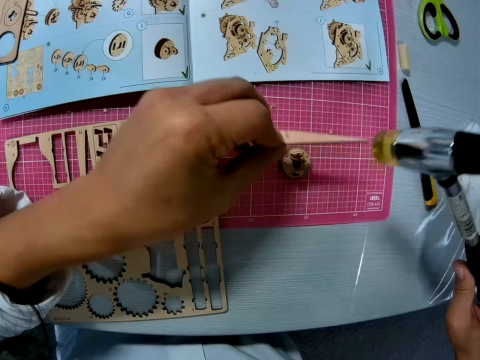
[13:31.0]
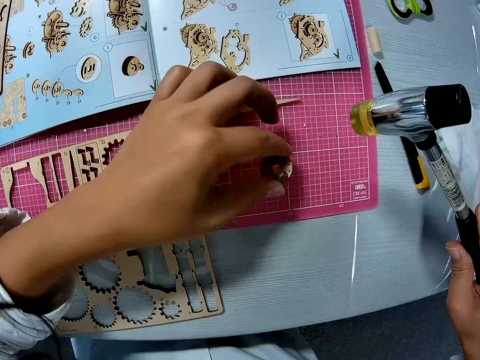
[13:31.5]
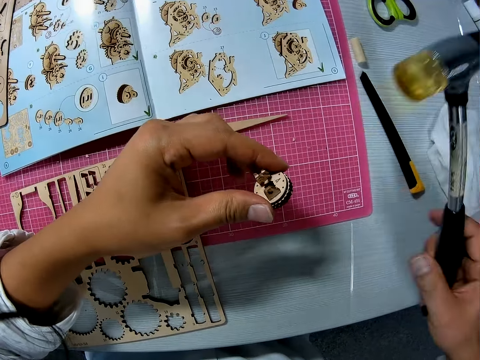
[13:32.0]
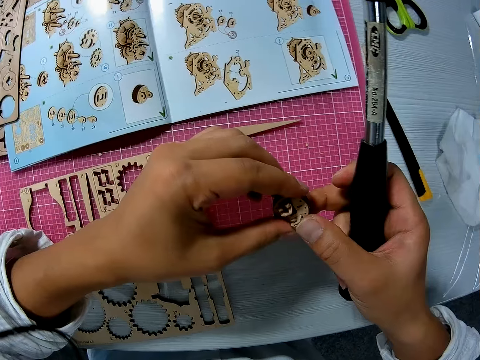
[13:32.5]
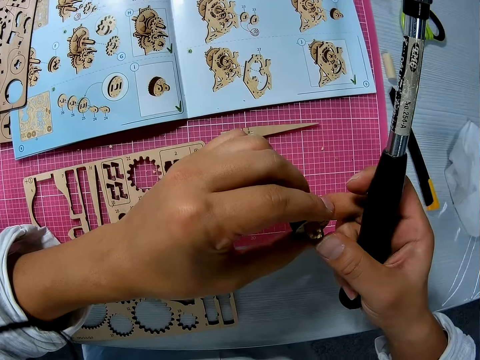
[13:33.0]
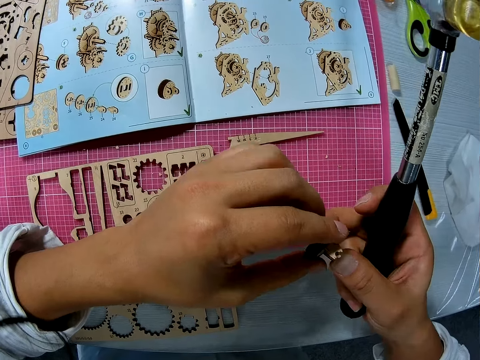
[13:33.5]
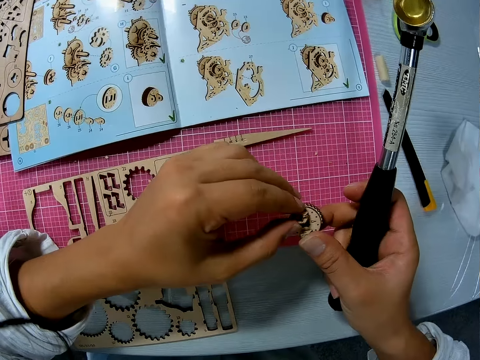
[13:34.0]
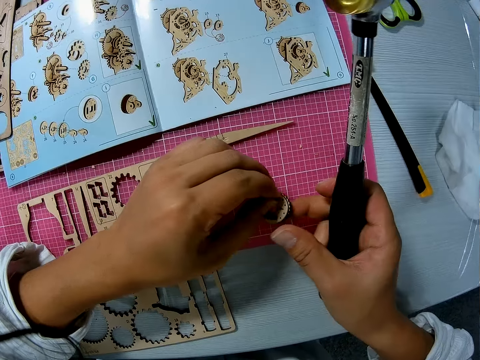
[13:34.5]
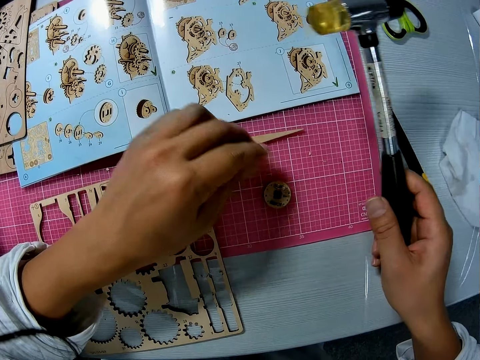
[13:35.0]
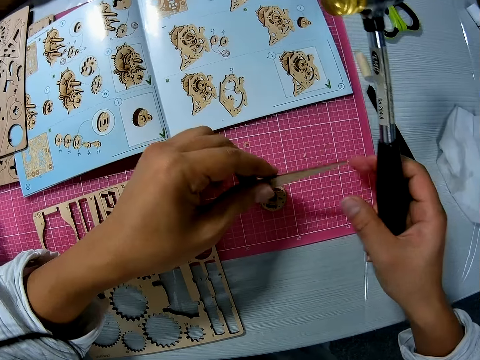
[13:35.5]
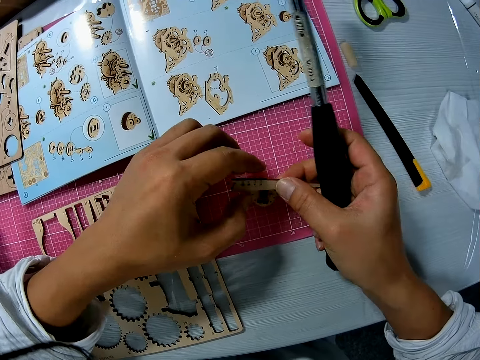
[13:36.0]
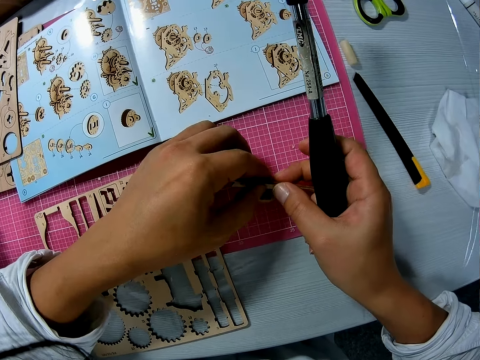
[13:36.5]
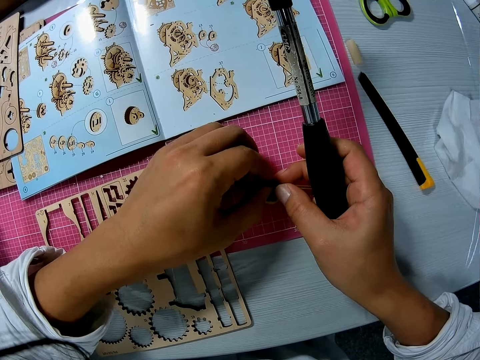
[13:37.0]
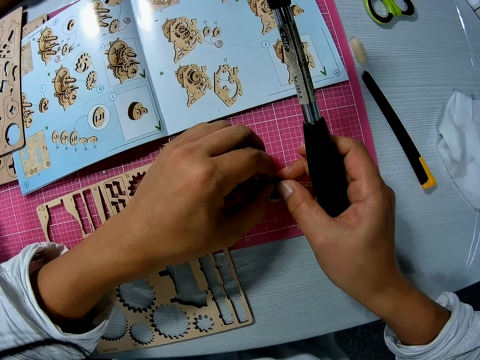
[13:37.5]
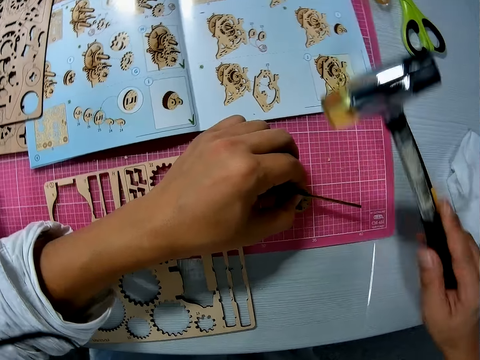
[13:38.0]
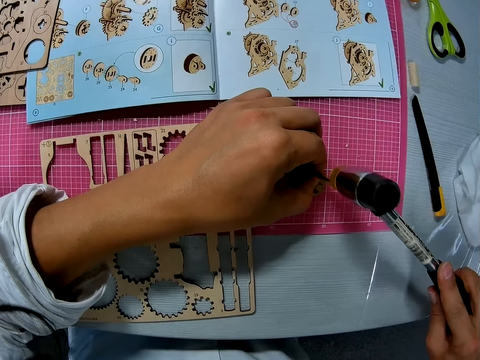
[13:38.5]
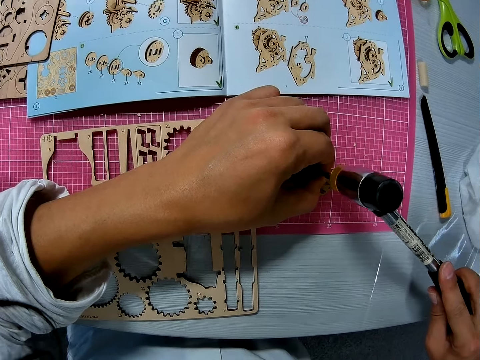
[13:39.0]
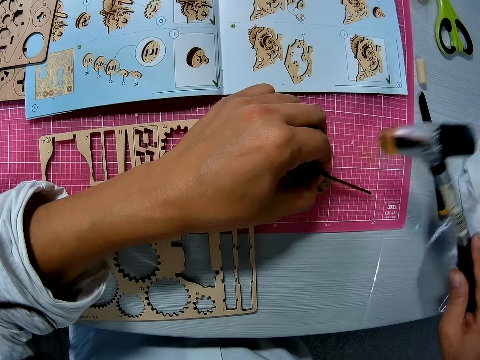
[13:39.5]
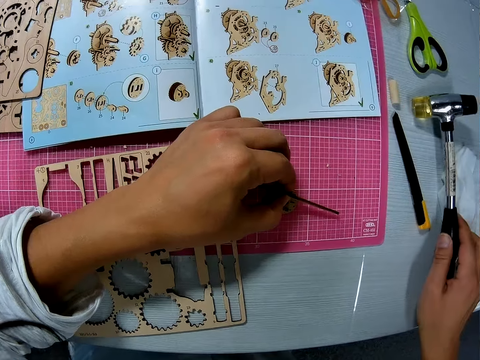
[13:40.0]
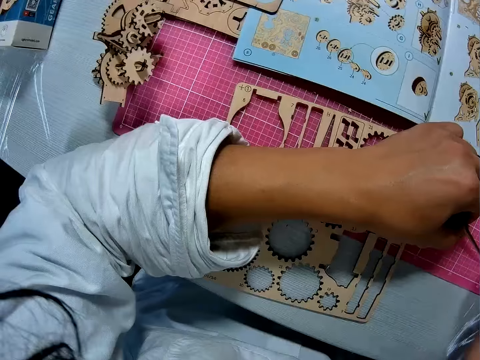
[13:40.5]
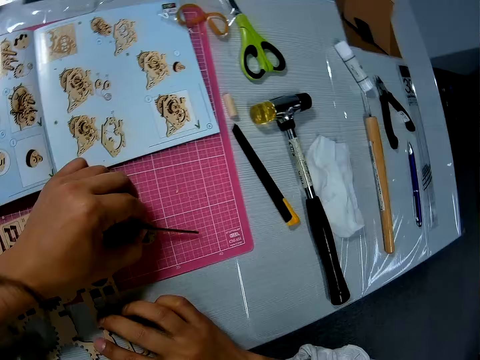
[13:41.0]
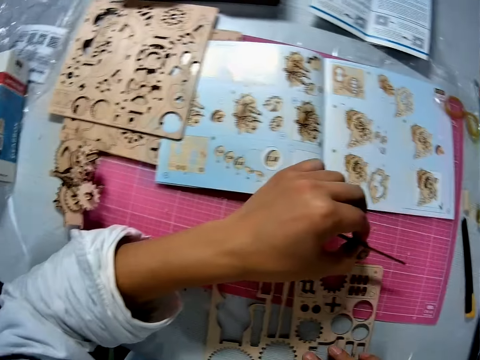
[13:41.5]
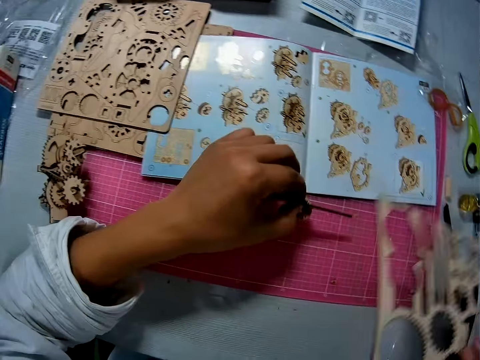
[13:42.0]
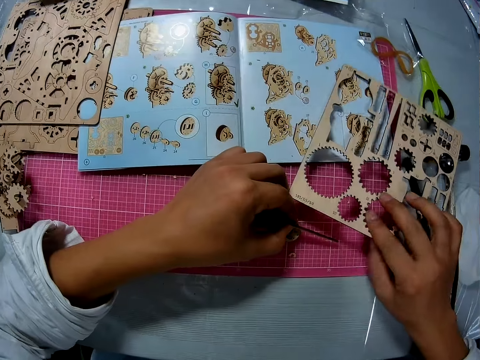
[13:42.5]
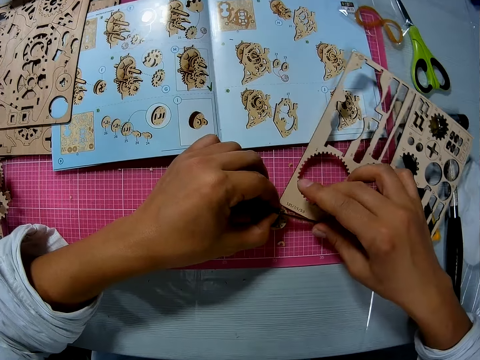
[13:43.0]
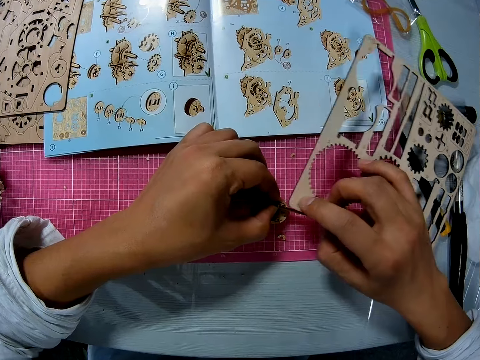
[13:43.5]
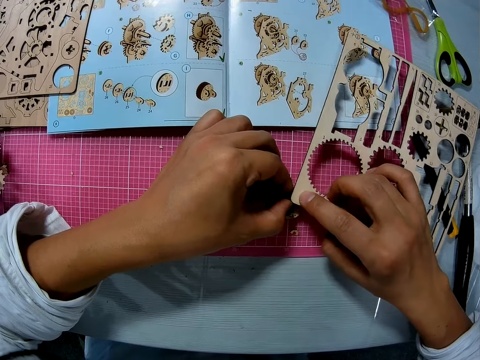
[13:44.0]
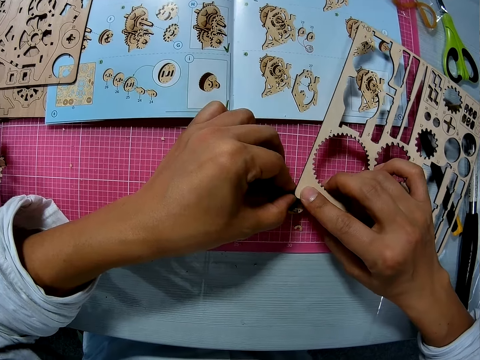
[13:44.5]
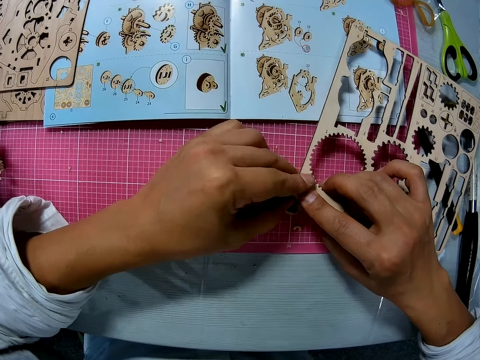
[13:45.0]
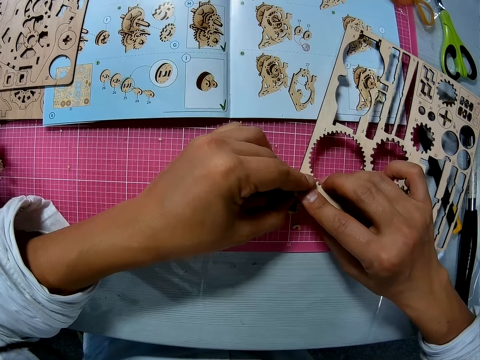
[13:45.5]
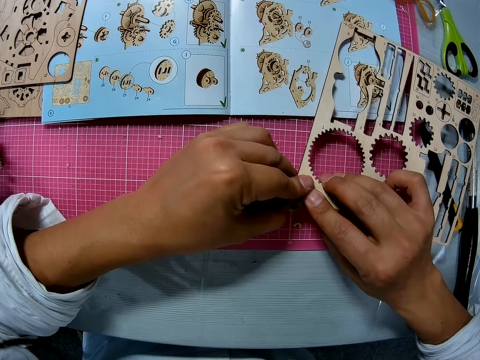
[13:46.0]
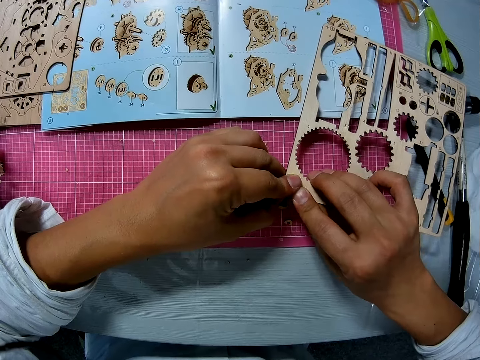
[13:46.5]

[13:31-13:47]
The camera wearer puts the wooden stem gear part on the cutting part. He drops the stick on the table with his left hand. He picks the object with his left hand from the table. He checks the object with both hands. He touches the wooden stem gear part. He passes the wooden stem gear part to the right hand. He drops the object in his left hand on the table. He picks up the small piece of stick from the table with his left hand. He picks up the wooden stem gear part. He touches the wooden stem gear part. He puts the wooden stem gear part on top of the other wooden stem gear. He hammers the piece of stick and object in his left hand on the table. He drops the hammer in his right hand on the table. He picks another object or laser wood craft art from the table with his right hand. He moves the hand. He puts the laser wood craft art on the cutting mat. He puts the laser wood craft art on the wooden stem gear parts. He holds the object on the combination of stick and object under the stick with his left hand. He touches the laser wood craft art.

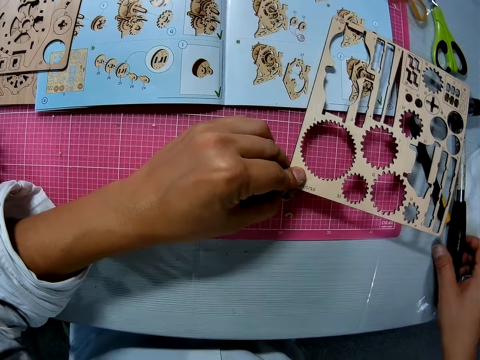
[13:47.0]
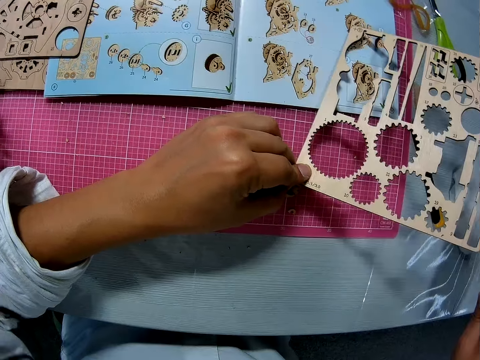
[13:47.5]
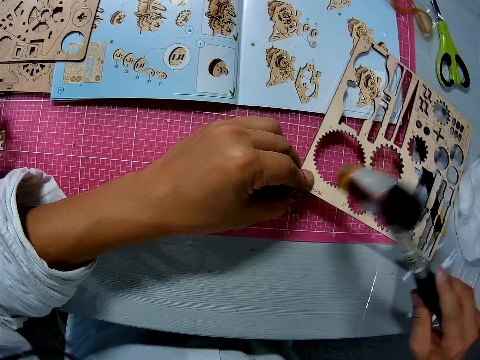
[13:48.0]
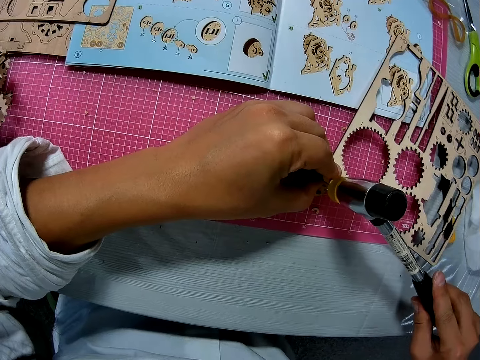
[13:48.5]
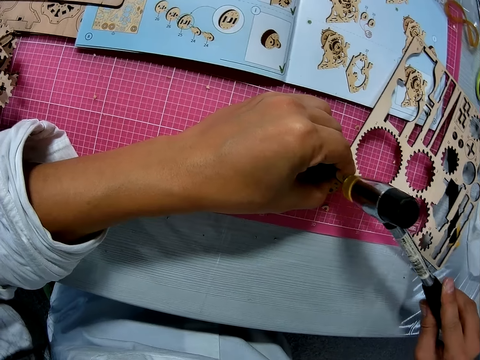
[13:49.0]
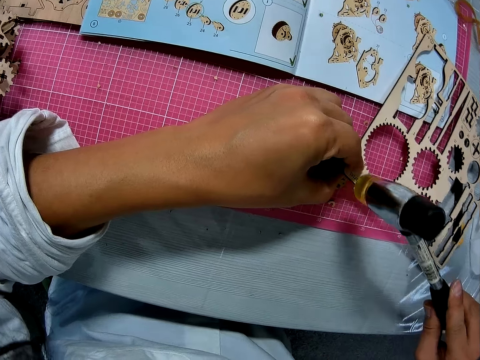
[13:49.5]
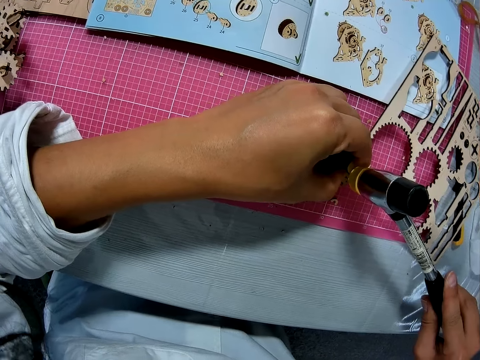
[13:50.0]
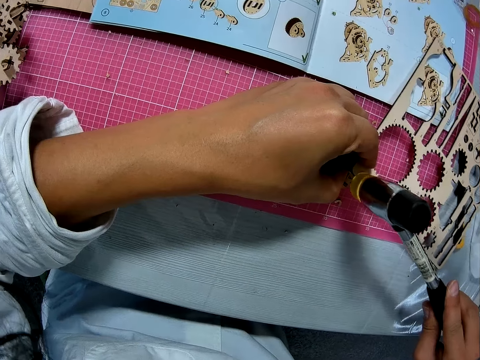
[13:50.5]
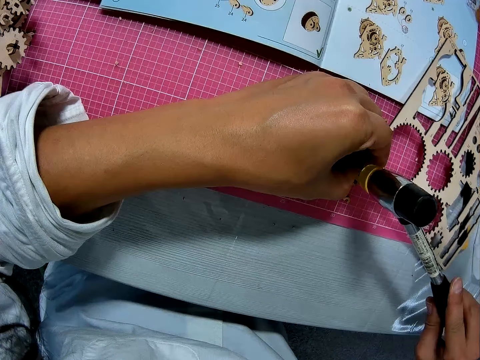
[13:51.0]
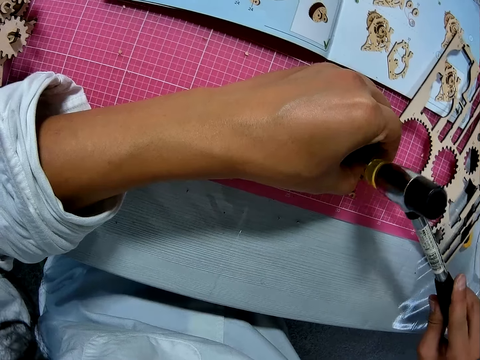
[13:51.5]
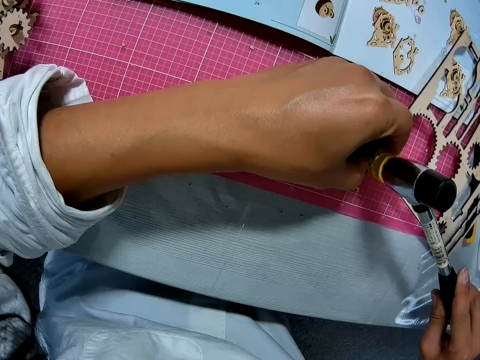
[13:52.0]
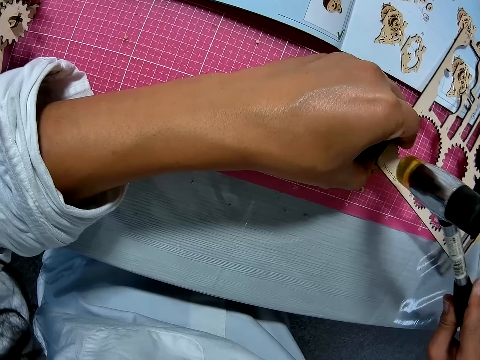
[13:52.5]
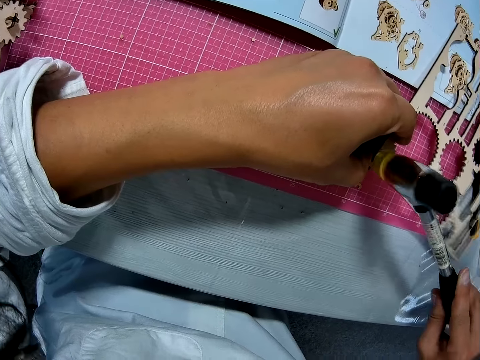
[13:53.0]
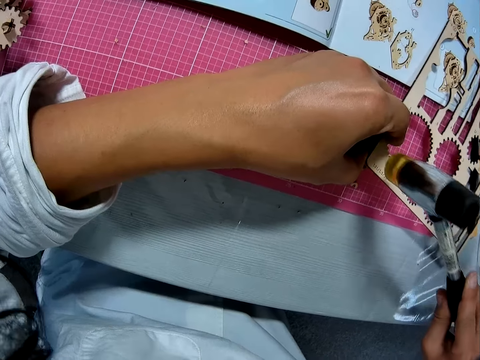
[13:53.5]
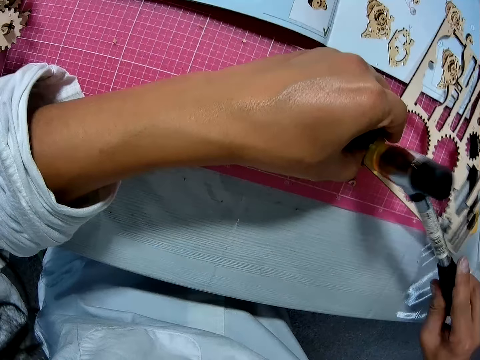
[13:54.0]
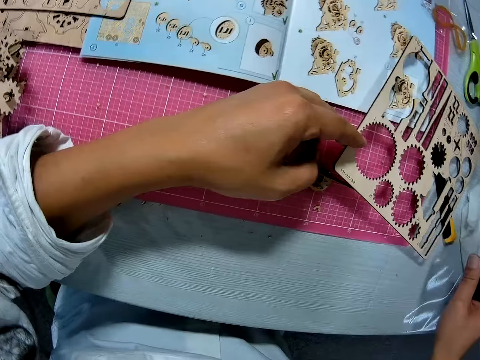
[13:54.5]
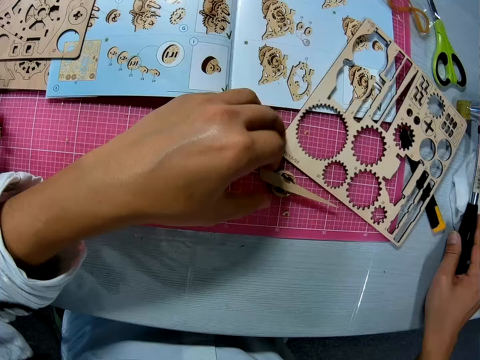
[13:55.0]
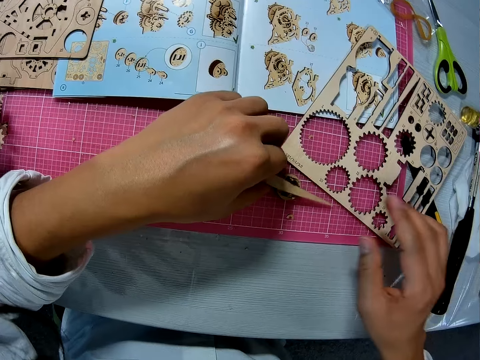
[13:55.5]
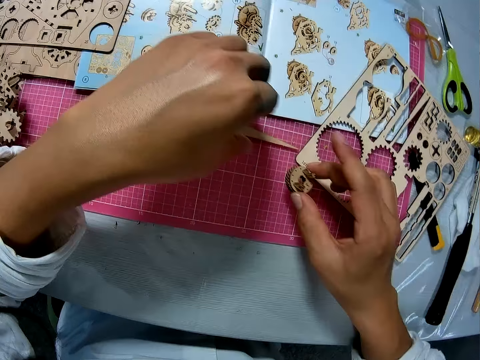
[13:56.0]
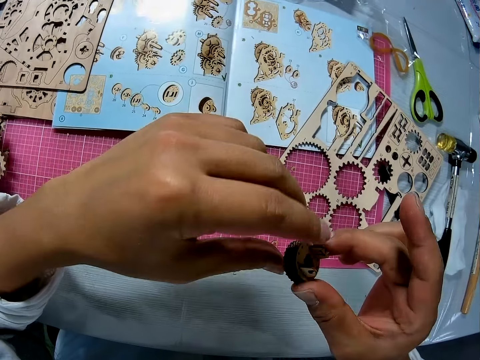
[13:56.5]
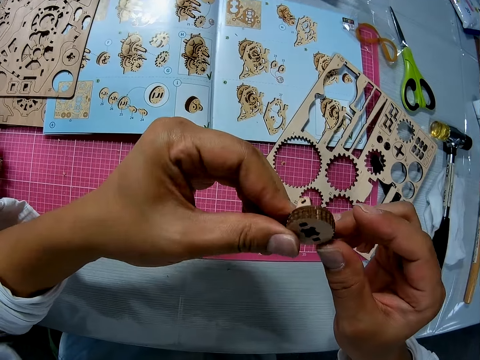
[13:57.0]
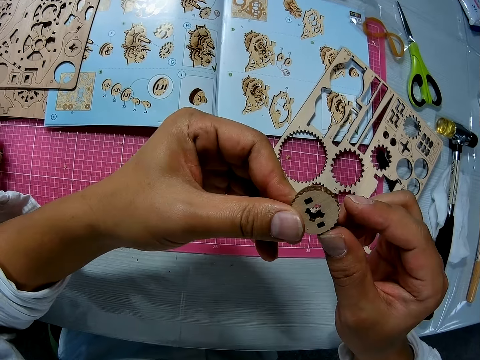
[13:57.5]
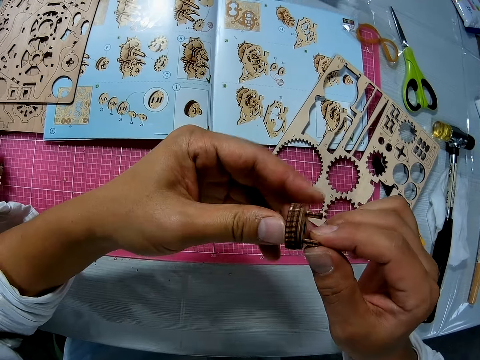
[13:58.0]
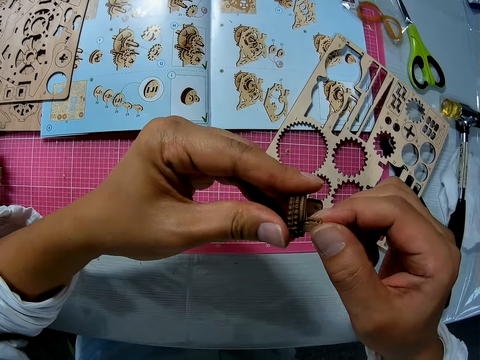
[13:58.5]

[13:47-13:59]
The camera wearer picks up the hammer from the table. They hit the laser cut wood craft kit or wooden board with the hammer. They place the hammer on the table. They look at the steam gear. They pick up a wooden actuator handle.
